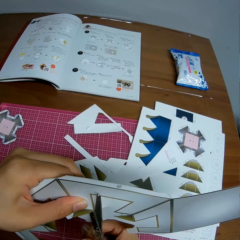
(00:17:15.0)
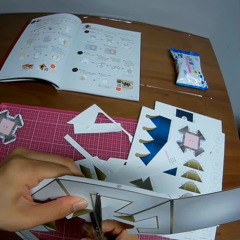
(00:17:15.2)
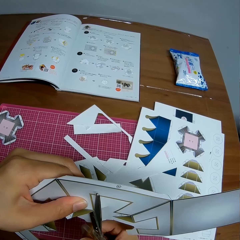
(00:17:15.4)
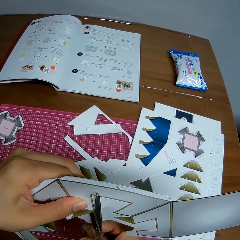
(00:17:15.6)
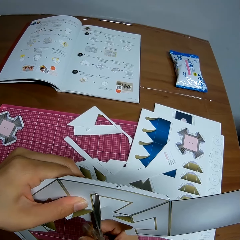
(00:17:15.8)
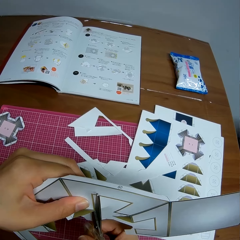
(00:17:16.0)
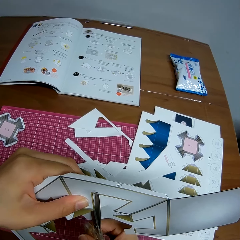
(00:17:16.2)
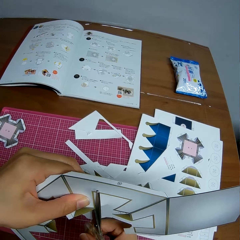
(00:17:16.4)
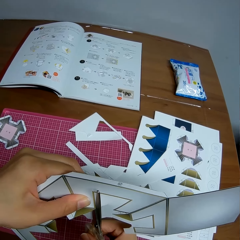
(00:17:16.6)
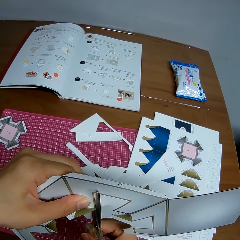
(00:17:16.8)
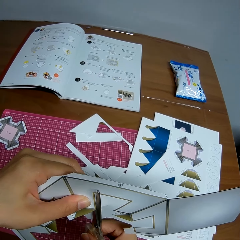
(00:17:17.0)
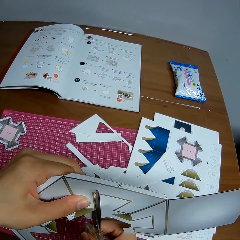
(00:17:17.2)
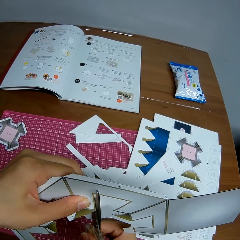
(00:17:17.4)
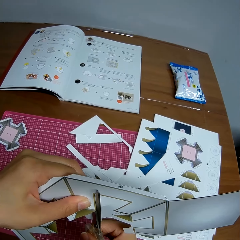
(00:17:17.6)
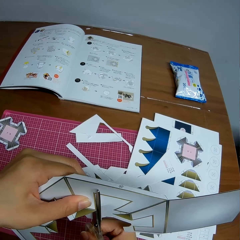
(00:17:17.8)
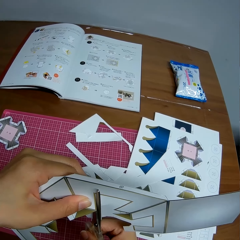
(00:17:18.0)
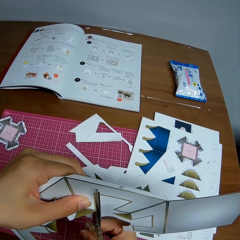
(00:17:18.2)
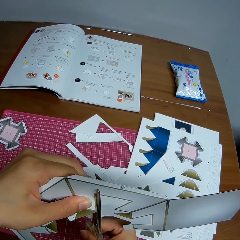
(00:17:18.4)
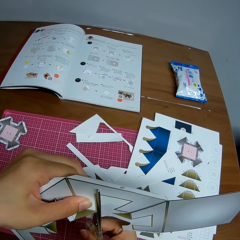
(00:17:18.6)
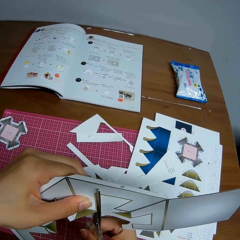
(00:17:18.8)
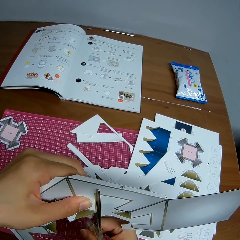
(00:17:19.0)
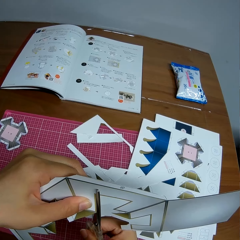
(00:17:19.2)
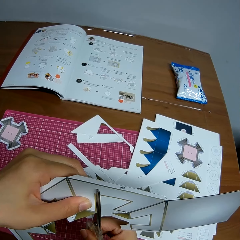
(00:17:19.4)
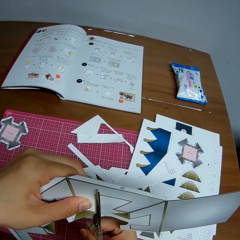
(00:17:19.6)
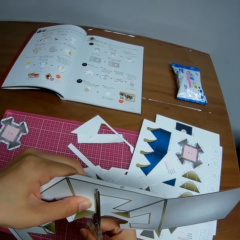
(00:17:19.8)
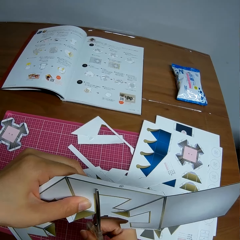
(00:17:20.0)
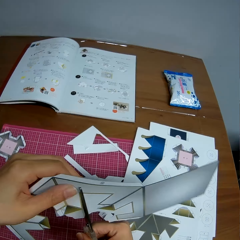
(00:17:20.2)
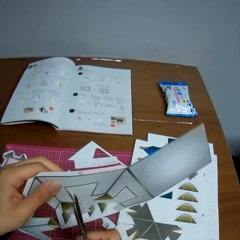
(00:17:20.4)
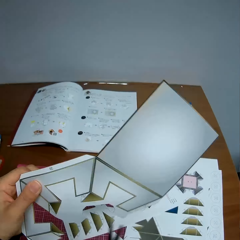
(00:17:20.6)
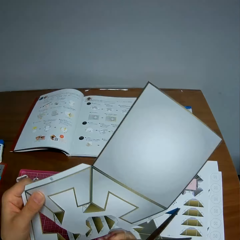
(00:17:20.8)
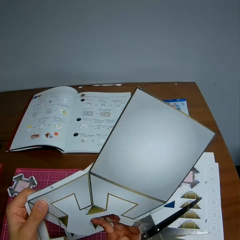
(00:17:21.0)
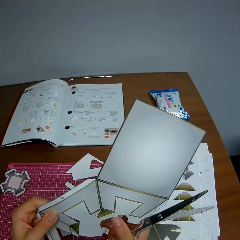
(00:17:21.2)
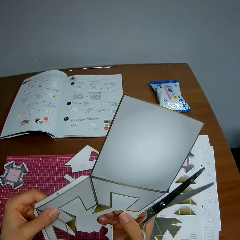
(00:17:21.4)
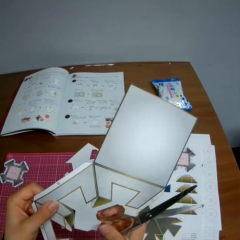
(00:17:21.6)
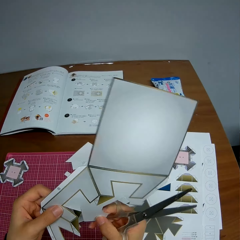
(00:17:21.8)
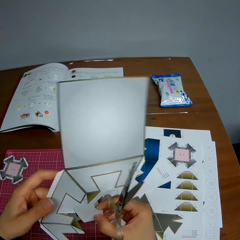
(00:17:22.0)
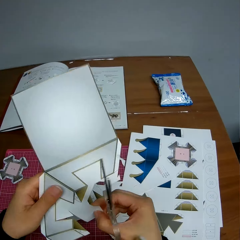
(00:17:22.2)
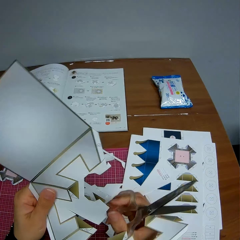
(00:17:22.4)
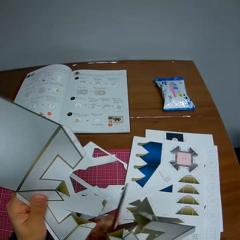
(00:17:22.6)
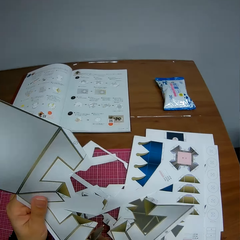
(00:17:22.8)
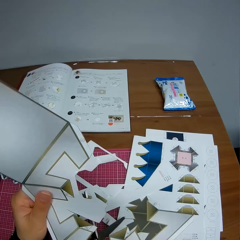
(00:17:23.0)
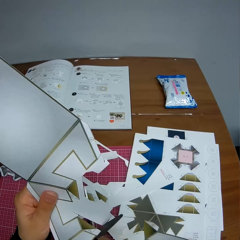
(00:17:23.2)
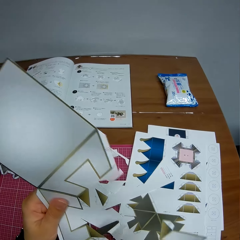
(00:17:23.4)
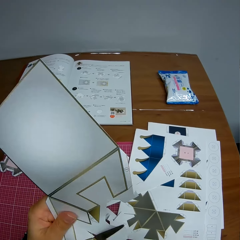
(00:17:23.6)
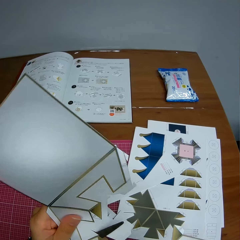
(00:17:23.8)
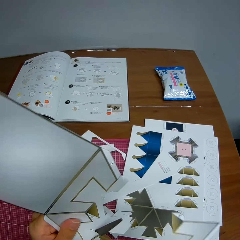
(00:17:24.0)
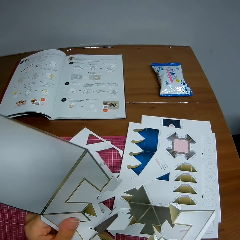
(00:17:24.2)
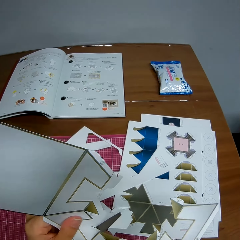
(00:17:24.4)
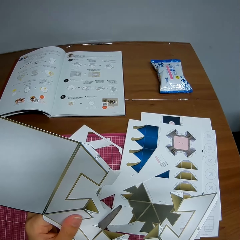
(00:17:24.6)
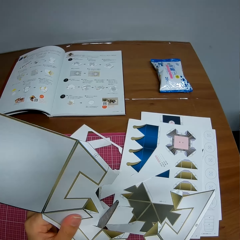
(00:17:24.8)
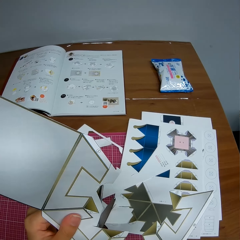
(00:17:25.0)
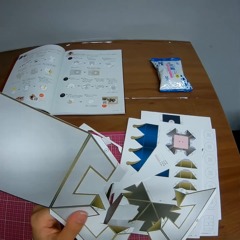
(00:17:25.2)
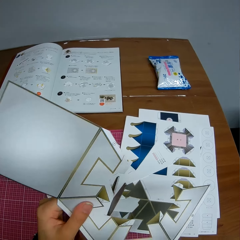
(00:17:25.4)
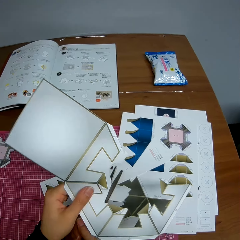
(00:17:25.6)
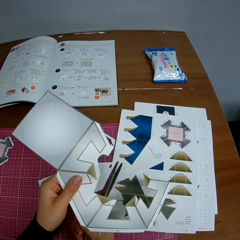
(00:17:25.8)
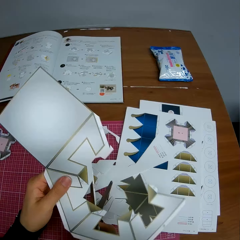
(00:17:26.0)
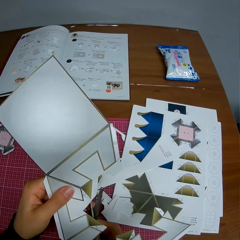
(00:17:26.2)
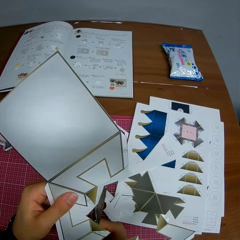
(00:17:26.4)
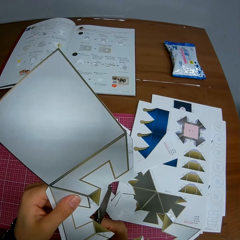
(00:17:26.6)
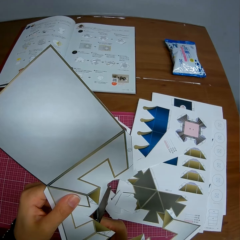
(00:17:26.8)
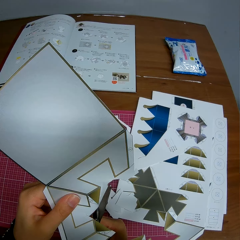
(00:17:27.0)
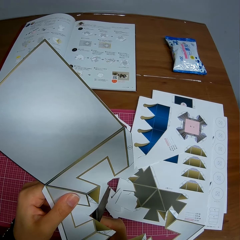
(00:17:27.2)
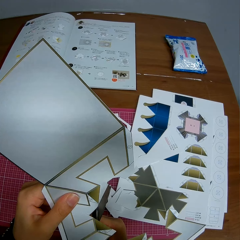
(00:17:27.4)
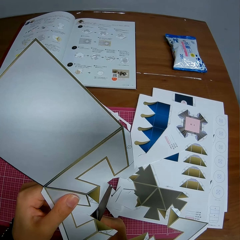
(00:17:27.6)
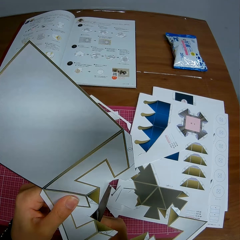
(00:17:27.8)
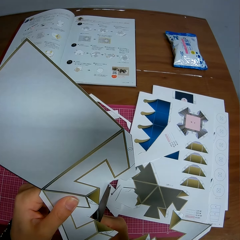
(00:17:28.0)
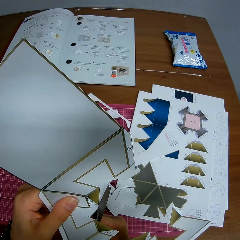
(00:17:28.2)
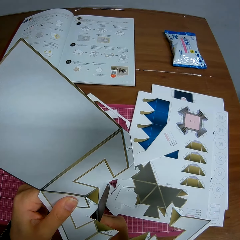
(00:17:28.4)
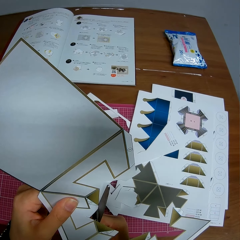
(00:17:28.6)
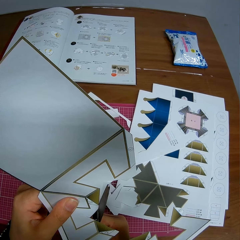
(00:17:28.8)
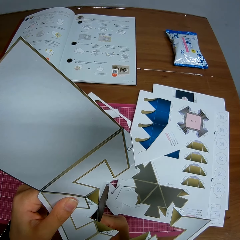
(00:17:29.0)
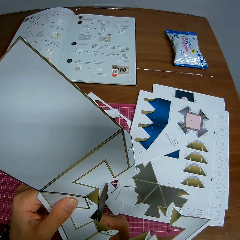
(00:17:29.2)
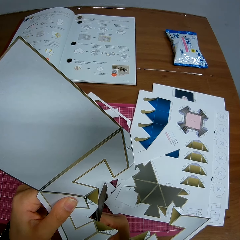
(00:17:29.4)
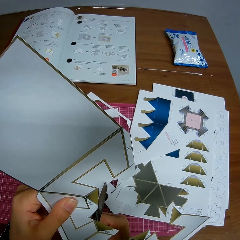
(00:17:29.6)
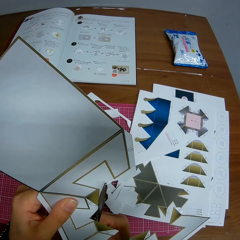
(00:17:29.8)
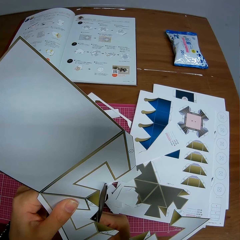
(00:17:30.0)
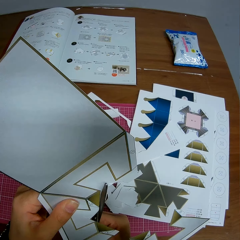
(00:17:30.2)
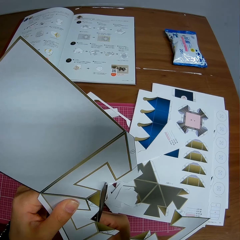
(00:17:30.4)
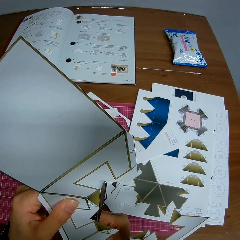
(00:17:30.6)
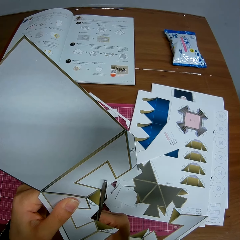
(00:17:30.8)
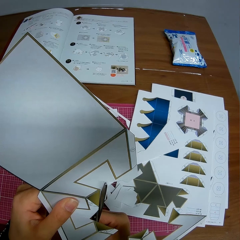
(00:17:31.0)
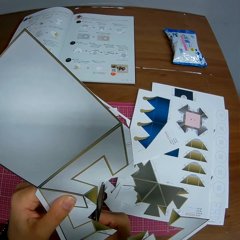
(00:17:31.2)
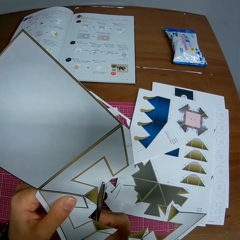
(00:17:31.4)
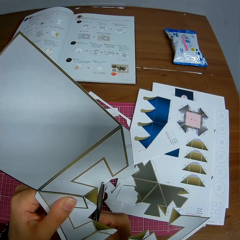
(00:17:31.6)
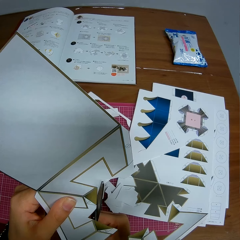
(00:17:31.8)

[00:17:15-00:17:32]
The camera wearer adjusts the crafting paper. They set the scissors on the crafting paper. They cut the crafting paper with the scissors. They drop a piece of crafting paper on the mat craft board. They set the scissors on the crafting paper. They cut the crafting paper with the scissors.

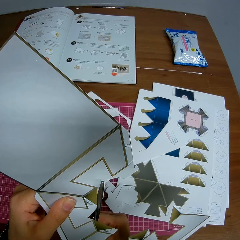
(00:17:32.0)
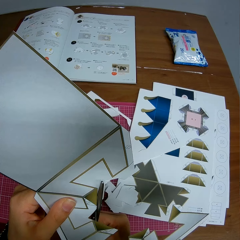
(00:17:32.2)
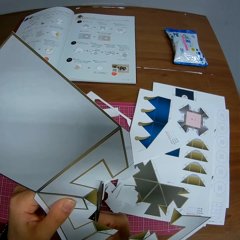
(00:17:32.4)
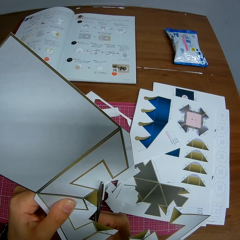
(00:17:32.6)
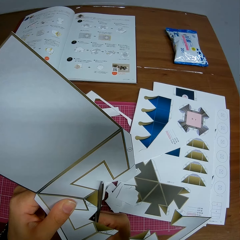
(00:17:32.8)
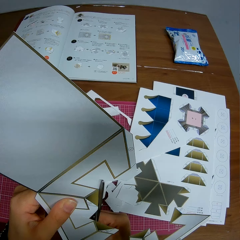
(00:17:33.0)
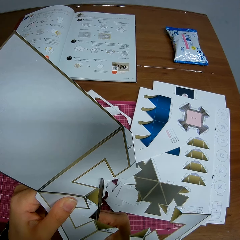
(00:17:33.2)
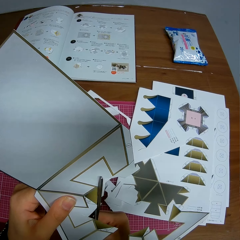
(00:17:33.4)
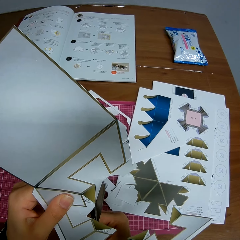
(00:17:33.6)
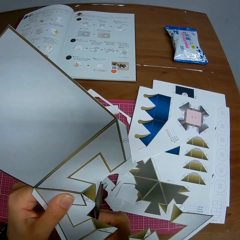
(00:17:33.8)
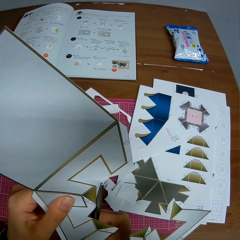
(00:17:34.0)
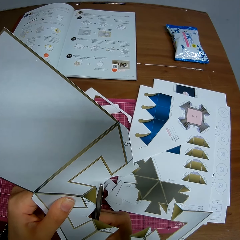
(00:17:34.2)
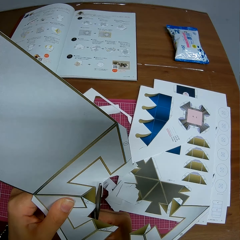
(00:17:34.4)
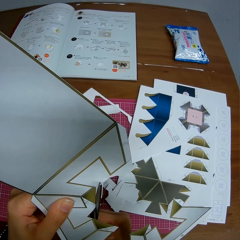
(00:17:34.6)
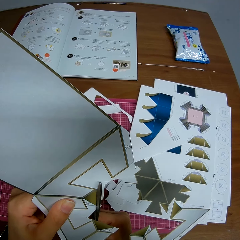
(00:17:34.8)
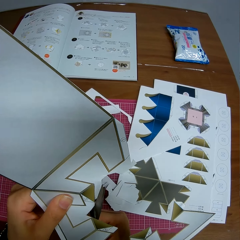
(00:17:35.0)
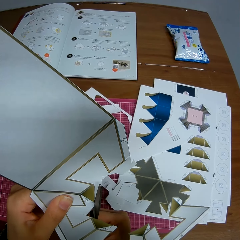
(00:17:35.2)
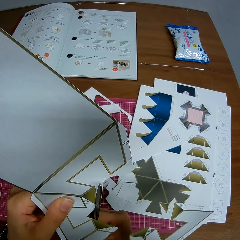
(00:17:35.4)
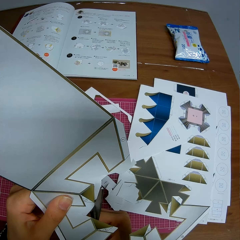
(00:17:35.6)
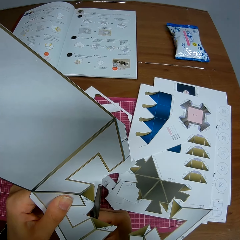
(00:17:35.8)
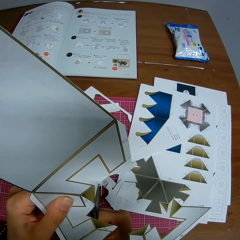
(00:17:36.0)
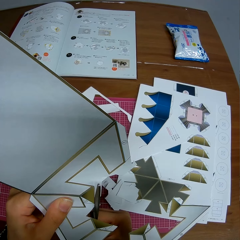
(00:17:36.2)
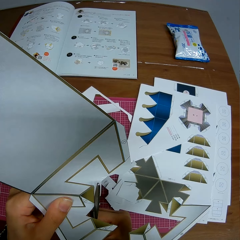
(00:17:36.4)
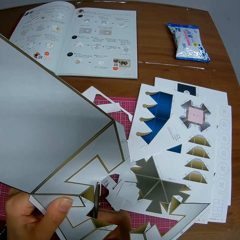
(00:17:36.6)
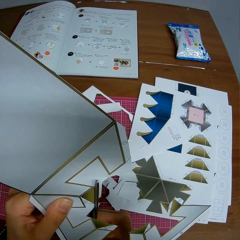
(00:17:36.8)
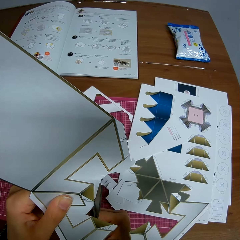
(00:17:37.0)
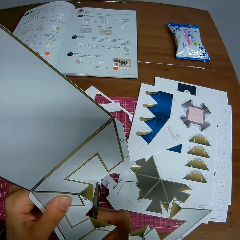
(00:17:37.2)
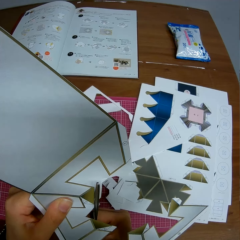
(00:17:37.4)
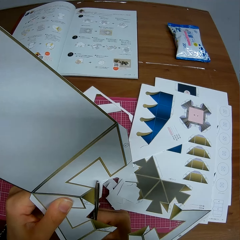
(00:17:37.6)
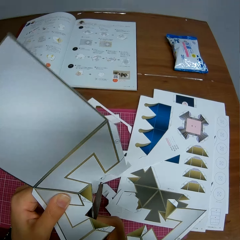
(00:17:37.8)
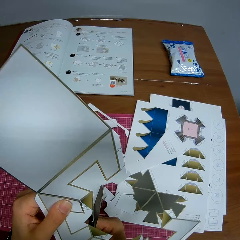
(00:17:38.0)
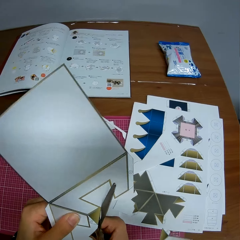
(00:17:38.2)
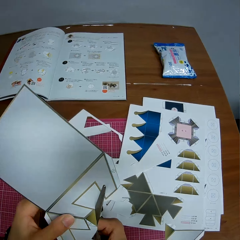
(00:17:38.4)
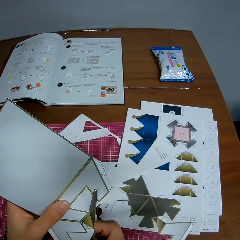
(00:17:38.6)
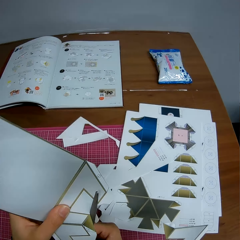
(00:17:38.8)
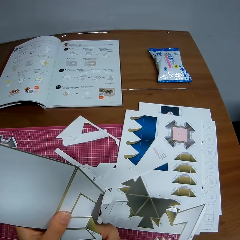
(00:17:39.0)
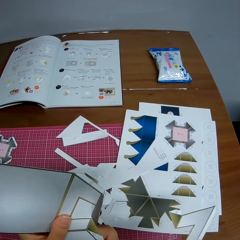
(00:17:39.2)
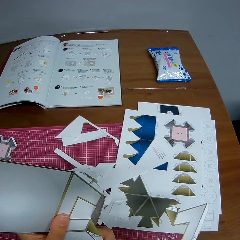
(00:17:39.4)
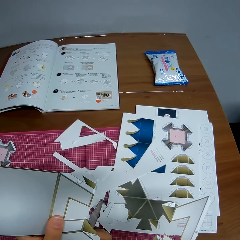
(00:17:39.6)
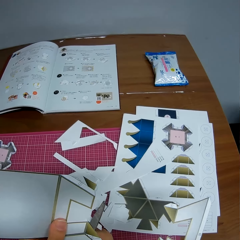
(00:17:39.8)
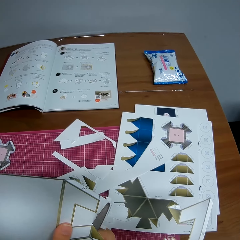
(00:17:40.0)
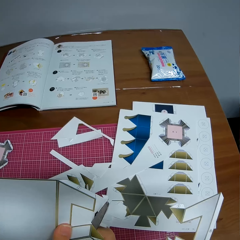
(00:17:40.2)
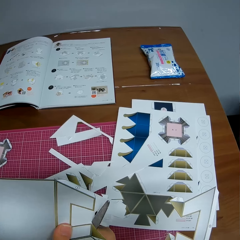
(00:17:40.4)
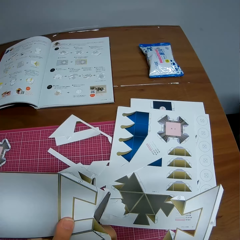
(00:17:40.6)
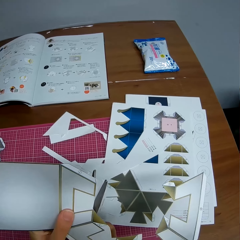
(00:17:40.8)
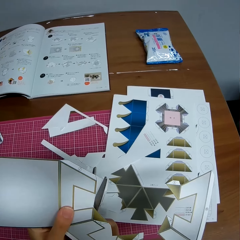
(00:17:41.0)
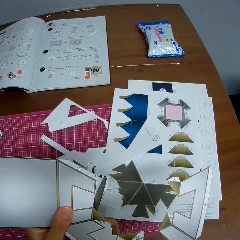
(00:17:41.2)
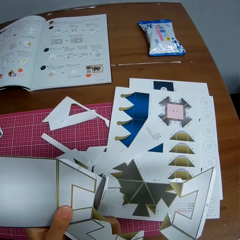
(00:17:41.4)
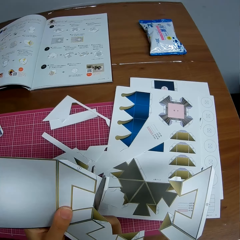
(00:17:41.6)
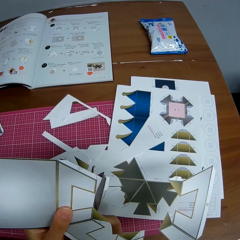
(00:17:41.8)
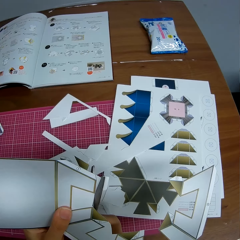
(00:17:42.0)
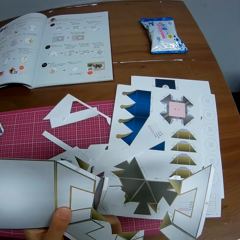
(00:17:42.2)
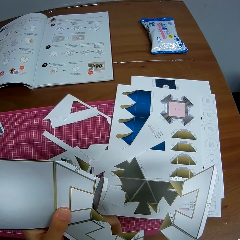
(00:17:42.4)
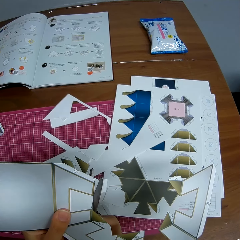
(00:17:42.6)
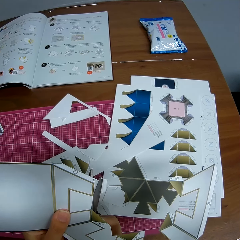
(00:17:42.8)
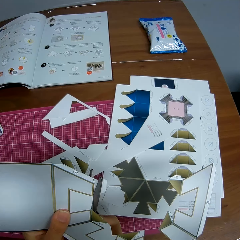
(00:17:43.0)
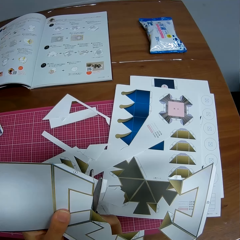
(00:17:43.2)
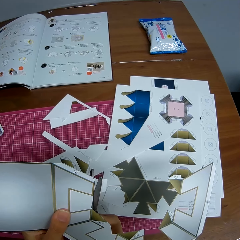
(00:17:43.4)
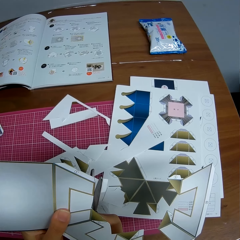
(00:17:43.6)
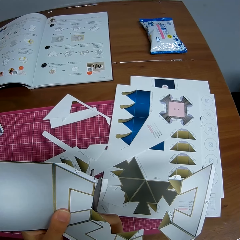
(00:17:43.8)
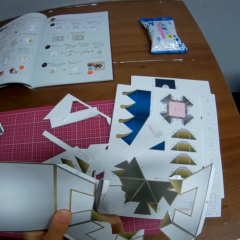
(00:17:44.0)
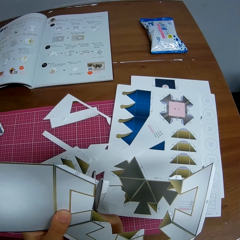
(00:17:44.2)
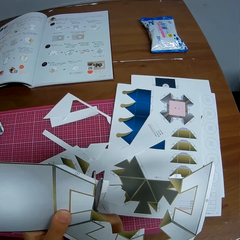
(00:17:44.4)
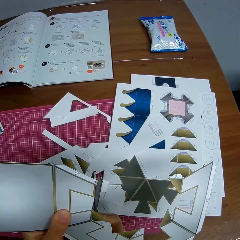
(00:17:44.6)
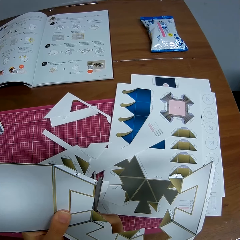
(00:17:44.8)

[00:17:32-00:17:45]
The camera wearer adjusts the crafting paper. They cut the crafting paper with the scissors.
